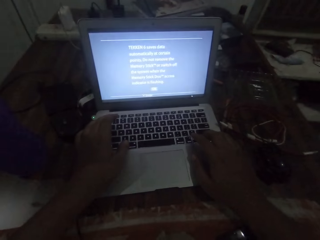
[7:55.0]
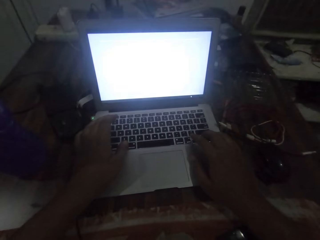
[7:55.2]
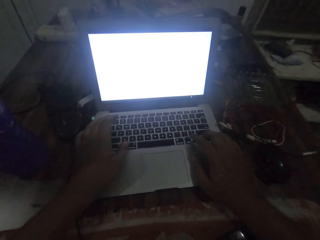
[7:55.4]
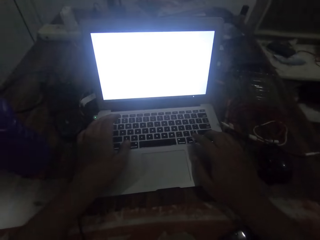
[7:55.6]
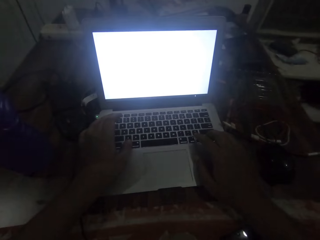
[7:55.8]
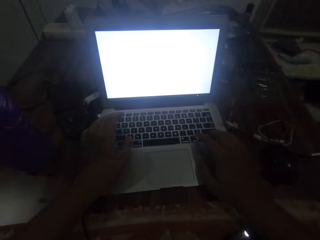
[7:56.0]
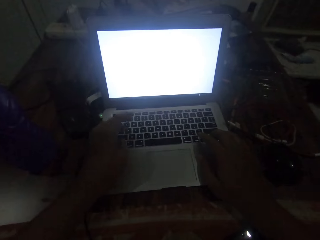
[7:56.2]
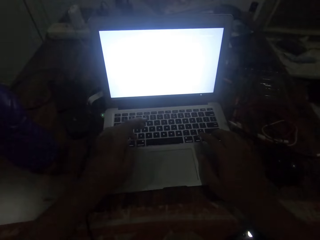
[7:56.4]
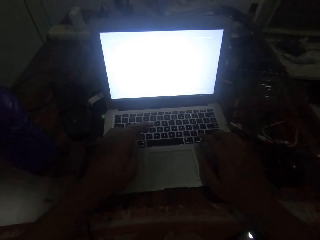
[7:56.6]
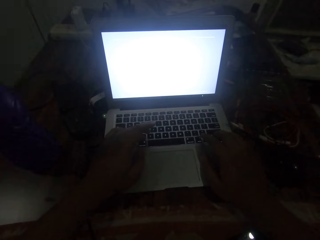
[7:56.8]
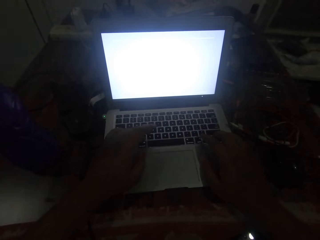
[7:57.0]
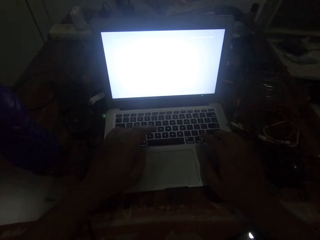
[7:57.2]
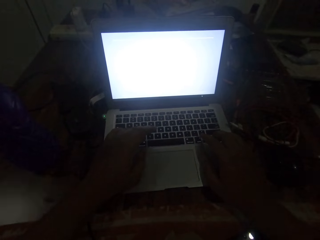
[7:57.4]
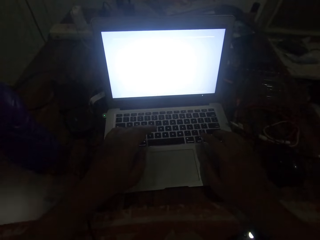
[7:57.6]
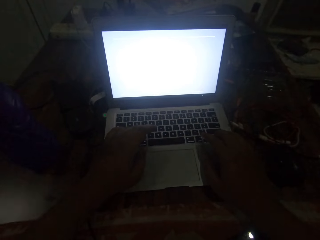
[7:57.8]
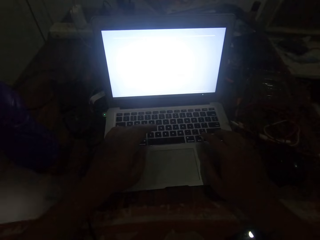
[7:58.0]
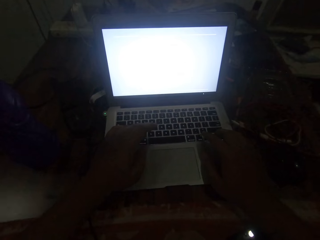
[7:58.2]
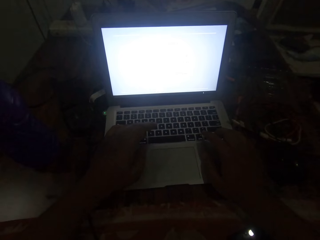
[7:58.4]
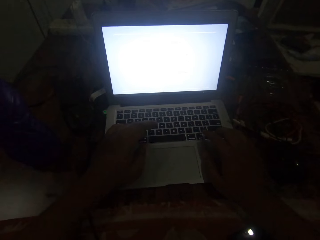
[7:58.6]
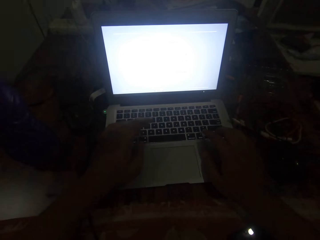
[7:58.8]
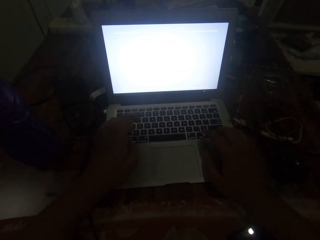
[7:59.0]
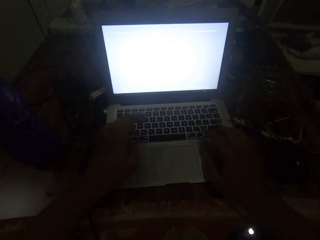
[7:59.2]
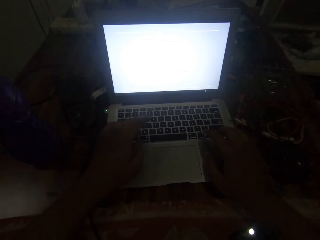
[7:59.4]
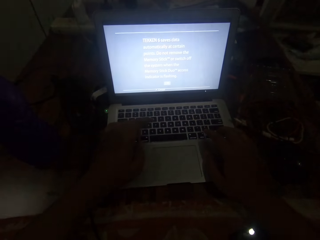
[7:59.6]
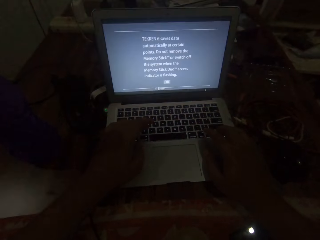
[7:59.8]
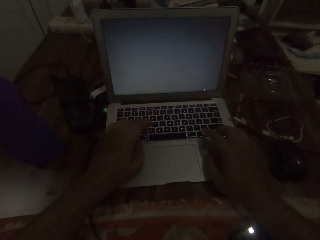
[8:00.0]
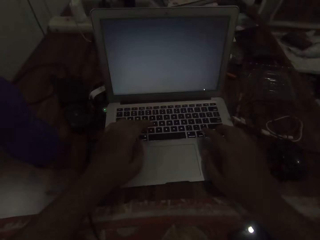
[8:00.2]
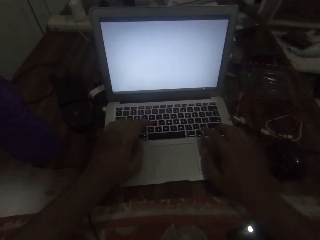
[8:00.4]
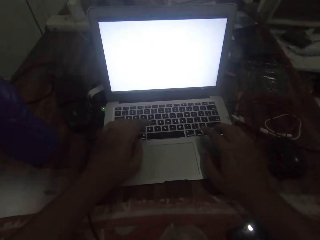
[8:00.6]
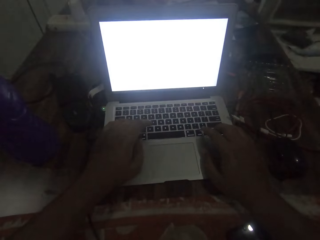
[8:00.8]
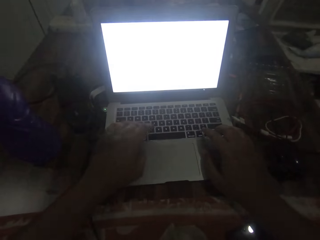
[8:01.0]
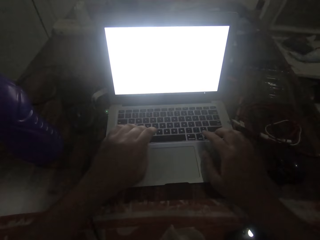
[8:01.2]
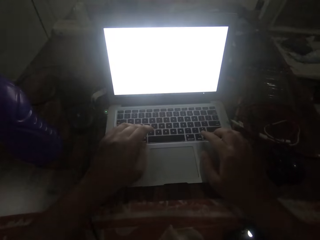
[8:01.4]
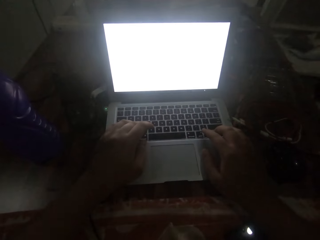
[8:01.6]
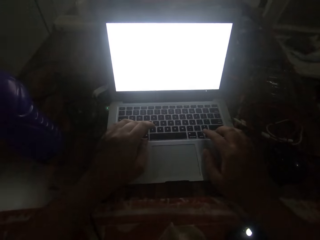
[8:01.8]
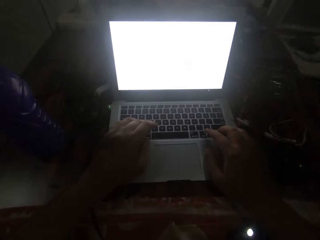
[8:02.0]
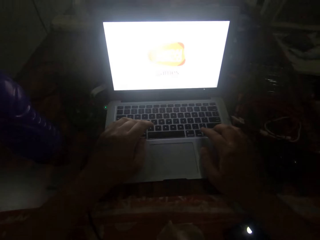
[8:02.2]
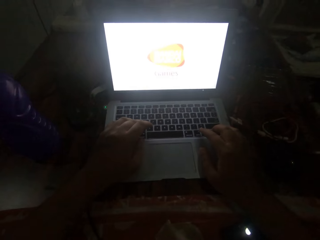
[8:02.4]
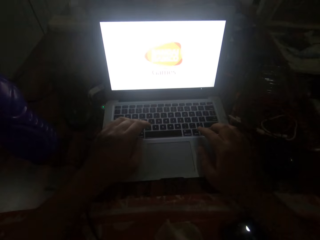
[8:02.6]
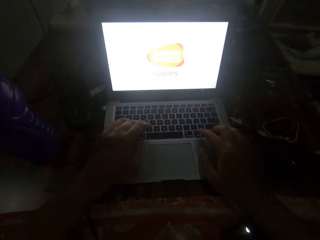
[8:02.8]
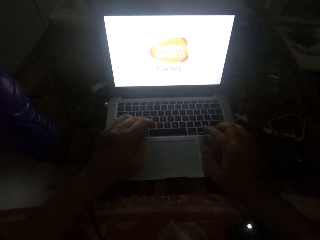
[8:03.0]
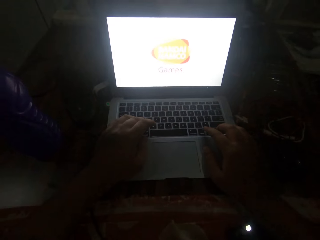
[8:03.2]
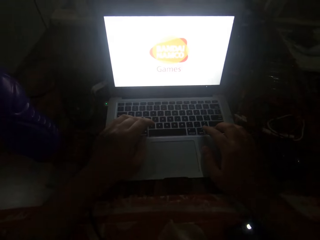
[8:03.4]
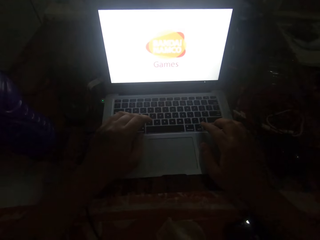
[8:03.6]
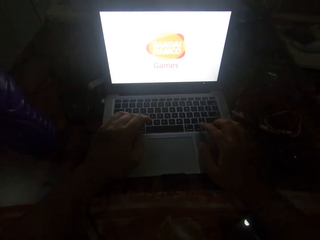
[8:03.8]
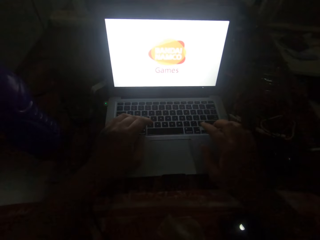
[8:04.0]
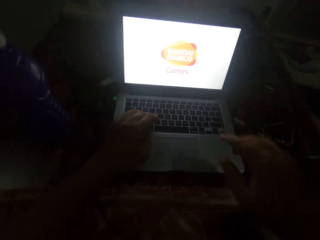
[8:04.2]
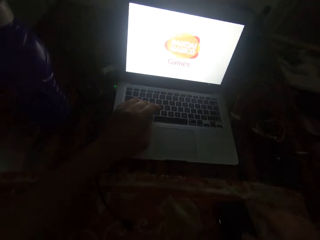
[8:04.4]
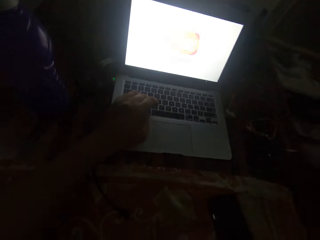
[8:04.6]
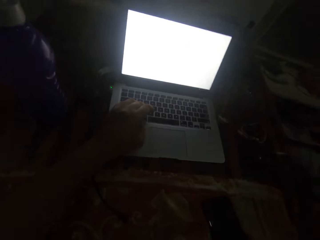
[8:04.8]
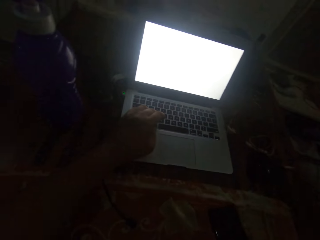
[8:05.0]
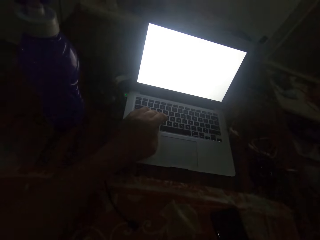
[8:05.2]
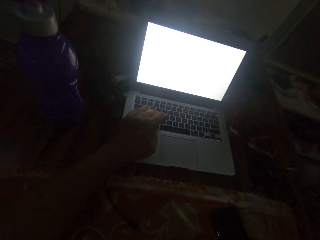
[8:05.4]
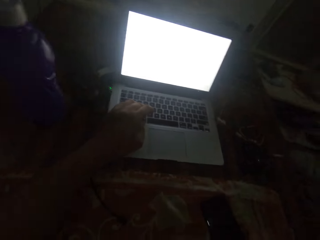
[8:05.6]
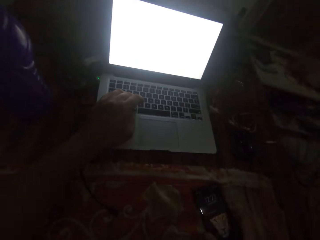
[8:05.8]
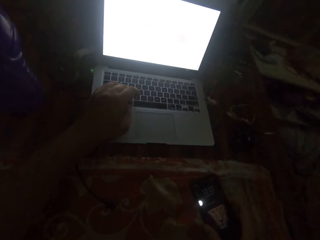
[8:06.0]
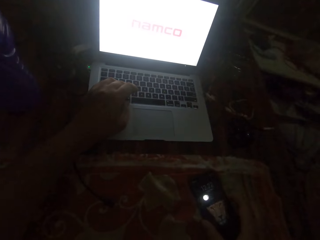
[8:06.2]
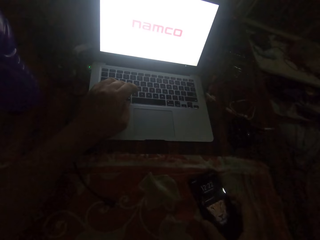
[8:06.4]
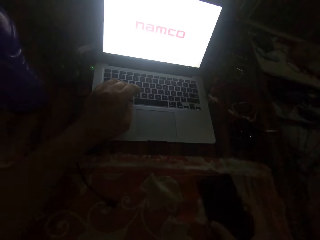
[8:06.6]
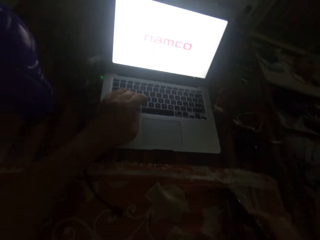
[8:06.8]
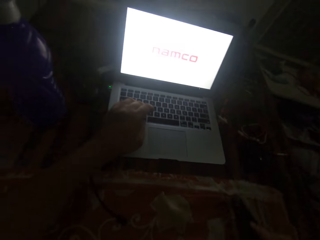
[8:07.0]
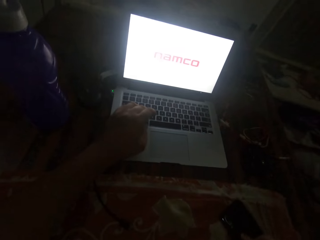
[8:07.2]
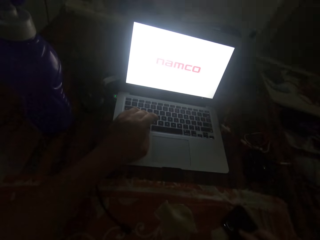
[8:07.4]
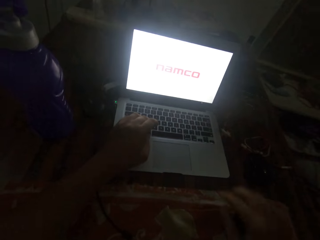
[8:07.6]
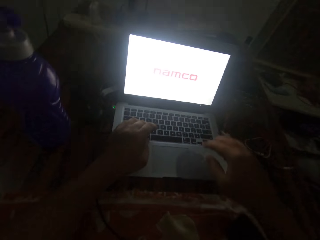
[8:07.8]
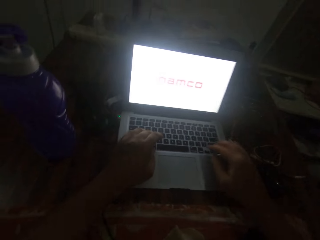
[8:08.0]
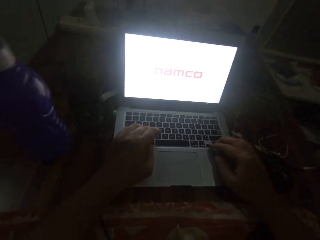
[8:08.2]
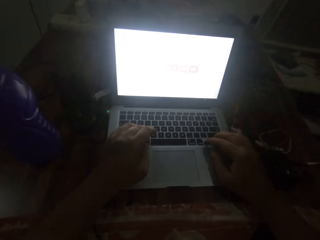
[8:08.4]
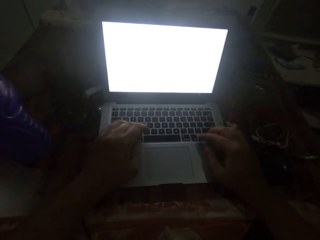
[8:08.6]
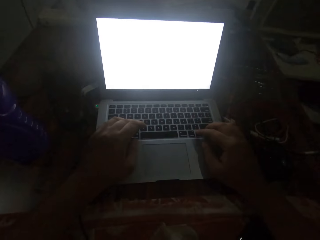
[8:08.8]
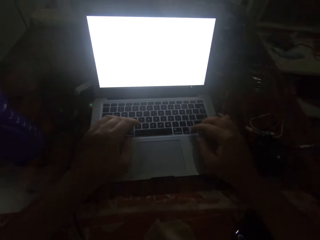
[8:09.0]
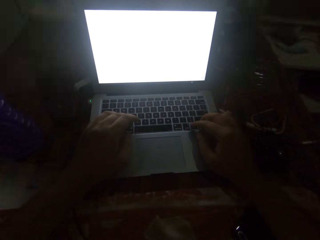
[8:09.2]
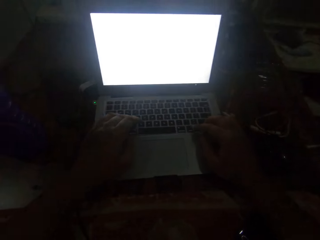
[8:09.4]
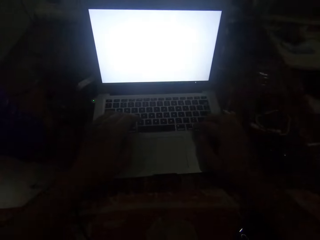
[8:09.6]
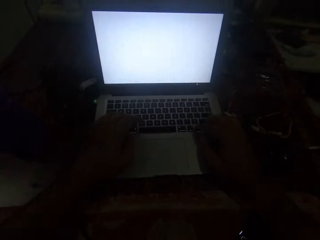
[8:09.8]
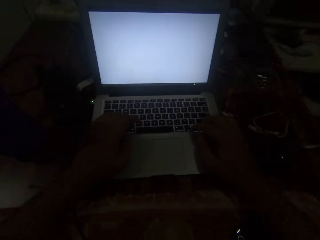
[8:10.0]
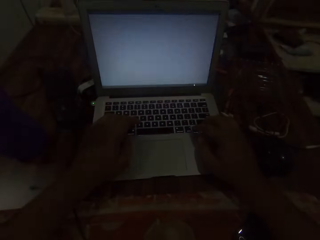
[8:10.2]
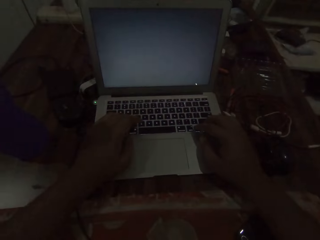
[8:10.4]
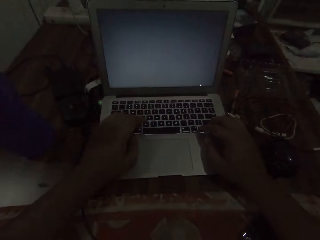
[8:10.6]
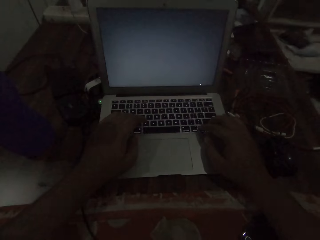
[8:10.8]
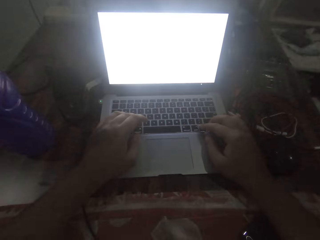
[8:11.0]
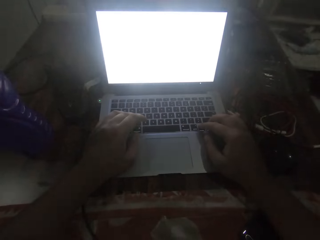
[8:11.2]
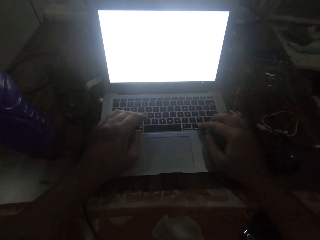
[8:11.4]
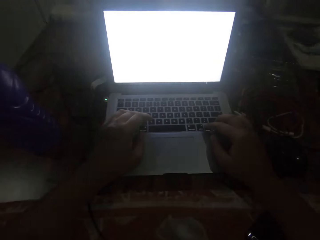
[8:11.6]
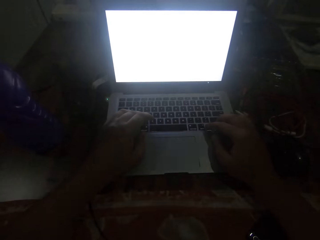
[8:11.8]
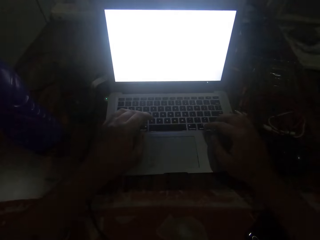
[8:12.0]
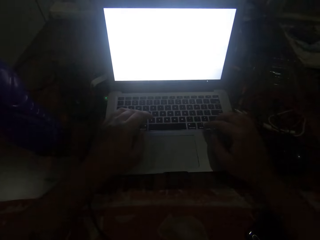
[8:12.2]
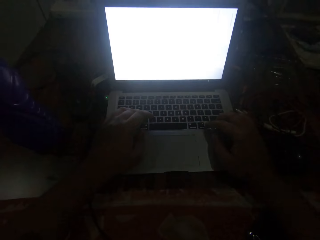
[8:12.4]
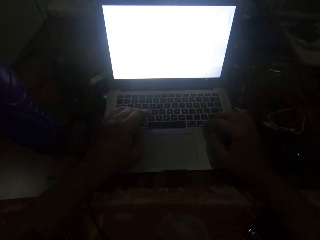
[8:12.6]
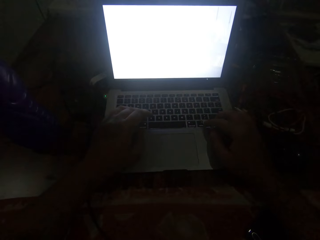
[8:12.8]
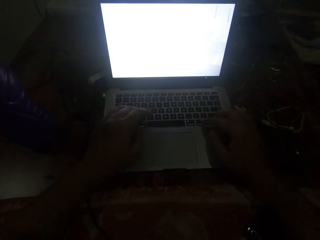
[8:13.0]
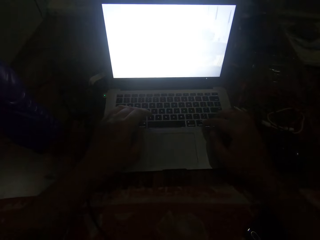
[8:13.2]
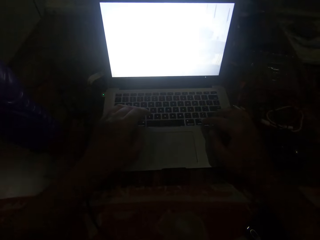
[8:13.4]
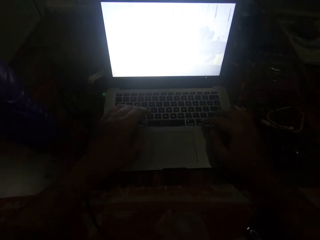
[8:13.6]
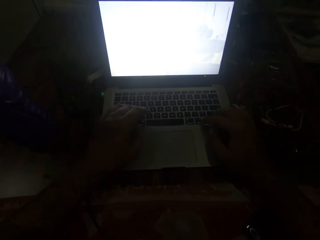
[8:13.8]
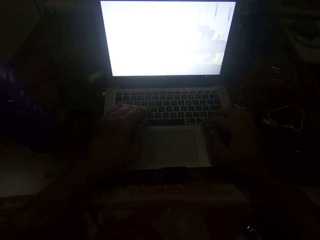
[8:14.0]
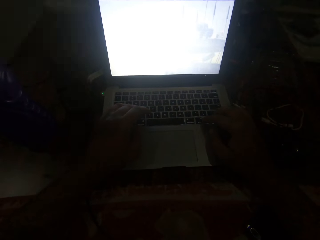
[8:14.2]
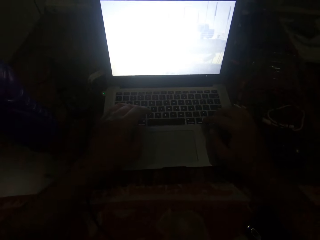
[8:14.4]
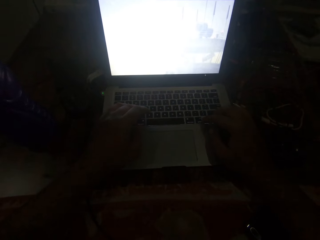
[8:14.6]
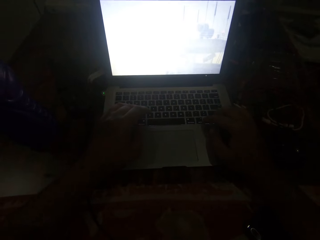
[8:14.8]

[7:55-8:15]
The camera wearer moves the hand. He operates the laptop. He moves the hand. He operates the laptop. He removes his right hand from the laptop computer. He looks around. He looks at the phone. He puts the phone on the lap. He places his right hand on the laptop computer. He operates the laptop computer with his hands.

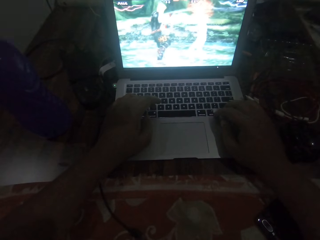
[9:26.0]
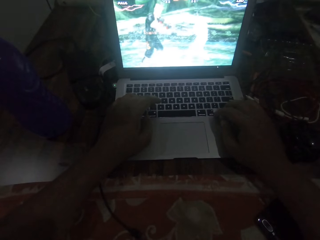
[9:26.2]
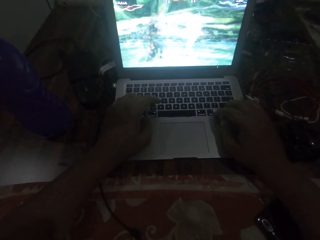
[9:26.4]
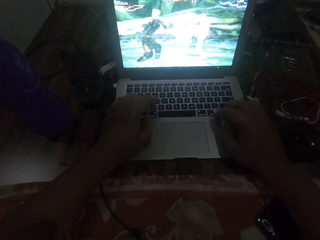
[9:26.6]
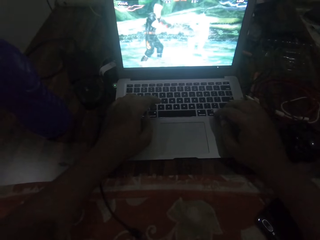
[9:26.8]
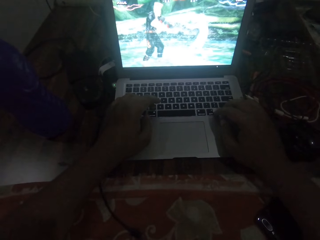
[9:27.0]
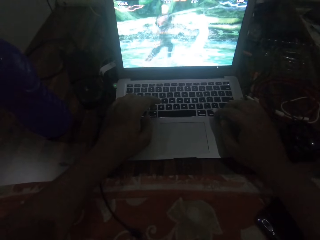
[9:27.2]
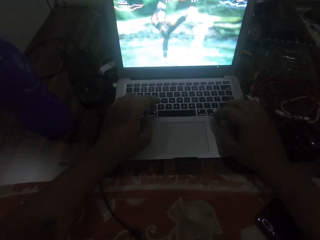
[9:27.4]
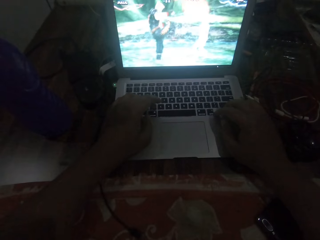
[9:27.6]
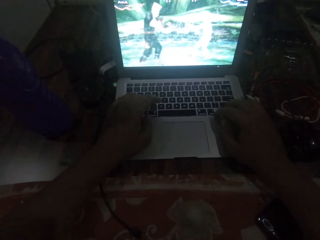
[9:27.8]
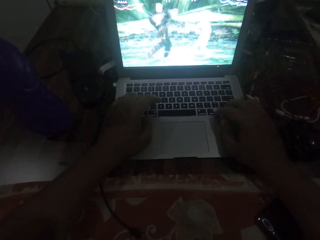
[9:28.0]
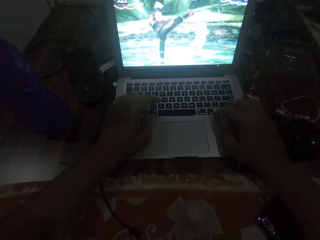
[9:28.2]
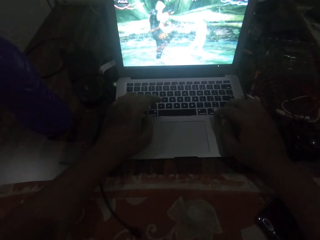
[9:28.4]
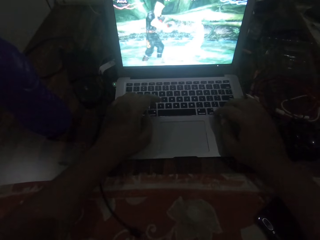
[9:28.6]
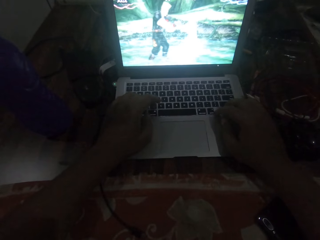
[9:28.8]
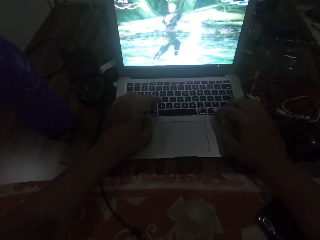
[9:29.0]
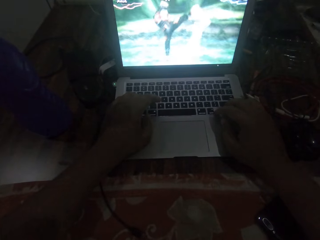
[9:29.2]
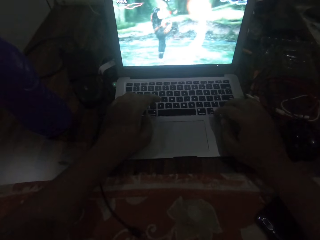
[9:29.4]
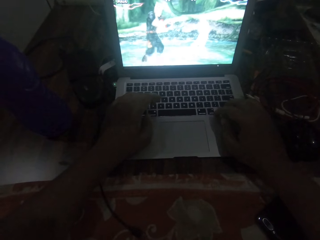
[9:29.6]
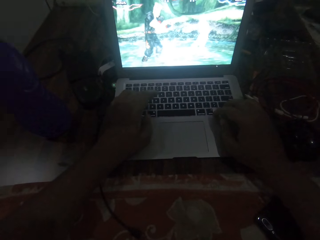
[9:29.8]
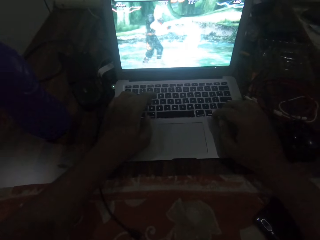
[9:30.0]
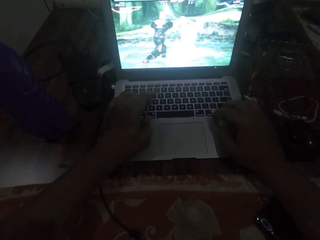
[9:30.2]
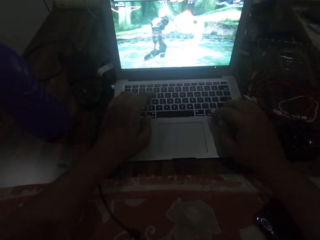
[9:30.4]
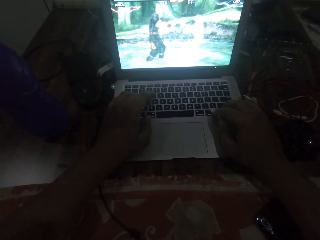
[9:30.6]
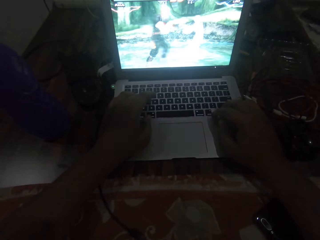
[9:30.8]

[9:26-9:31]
The camera wearer presses the keyboard.
